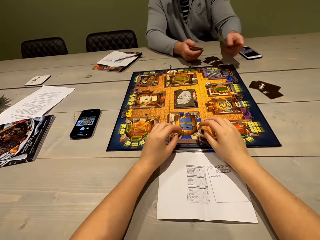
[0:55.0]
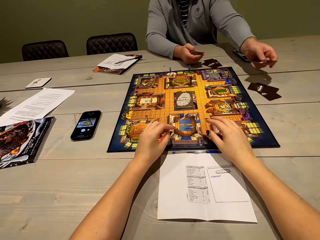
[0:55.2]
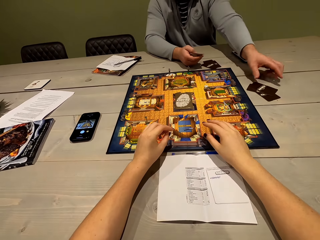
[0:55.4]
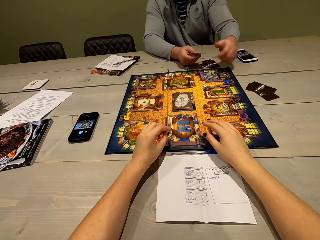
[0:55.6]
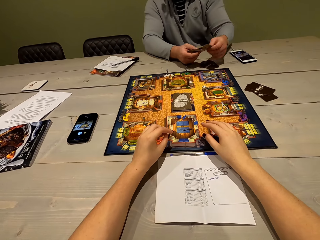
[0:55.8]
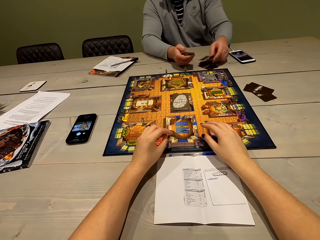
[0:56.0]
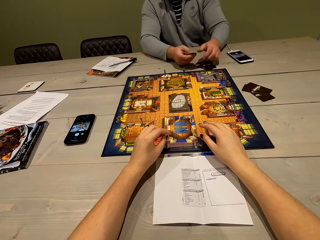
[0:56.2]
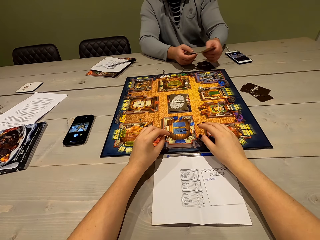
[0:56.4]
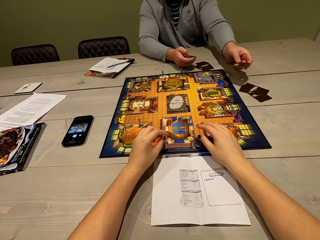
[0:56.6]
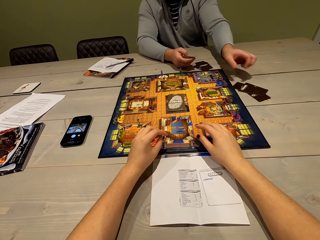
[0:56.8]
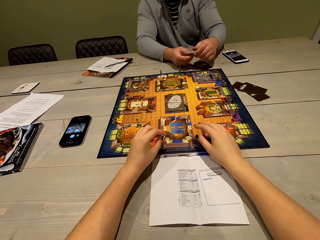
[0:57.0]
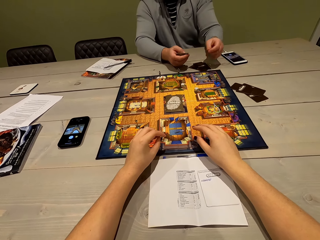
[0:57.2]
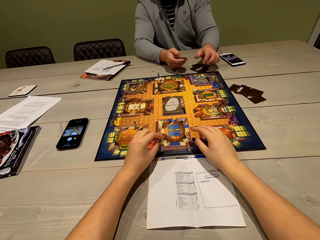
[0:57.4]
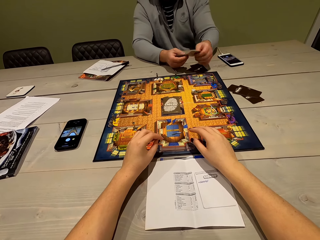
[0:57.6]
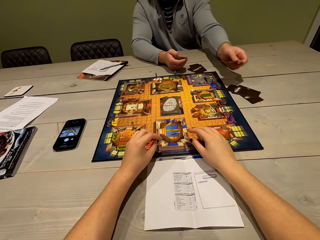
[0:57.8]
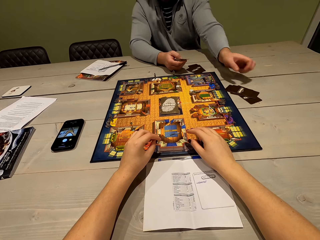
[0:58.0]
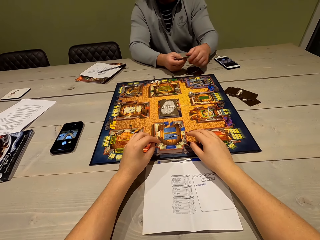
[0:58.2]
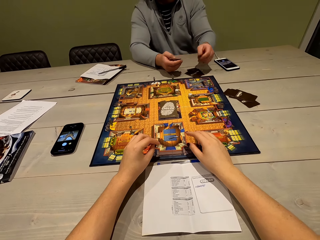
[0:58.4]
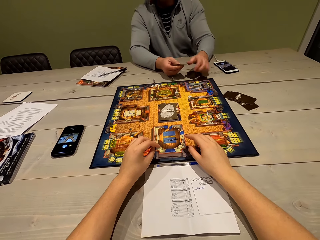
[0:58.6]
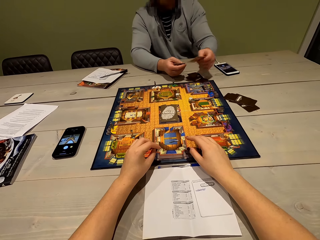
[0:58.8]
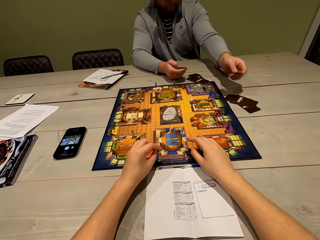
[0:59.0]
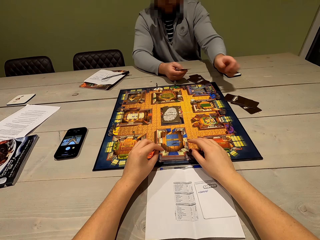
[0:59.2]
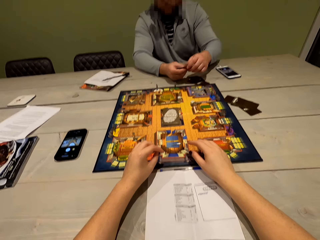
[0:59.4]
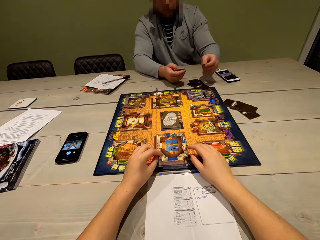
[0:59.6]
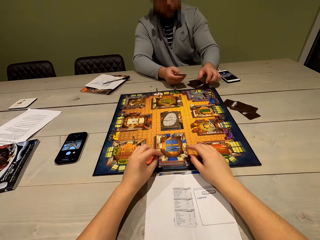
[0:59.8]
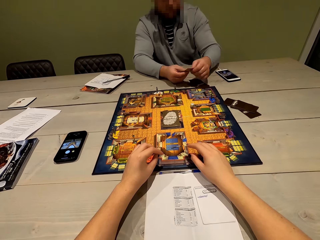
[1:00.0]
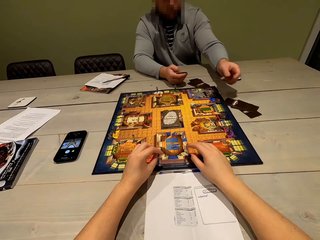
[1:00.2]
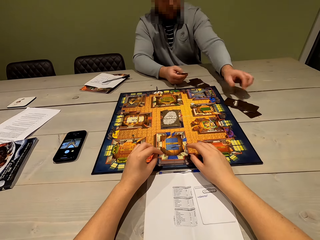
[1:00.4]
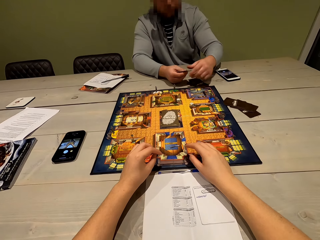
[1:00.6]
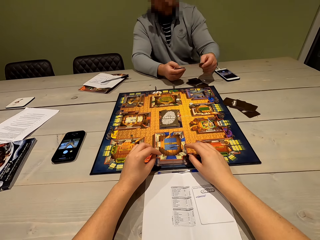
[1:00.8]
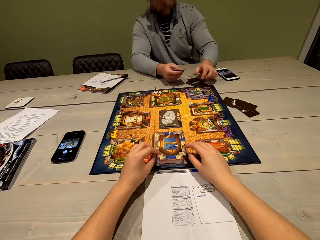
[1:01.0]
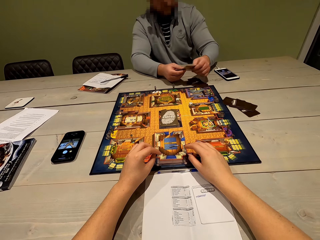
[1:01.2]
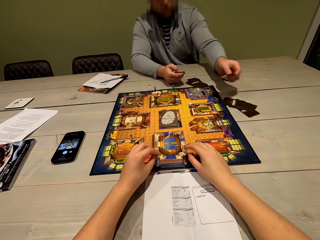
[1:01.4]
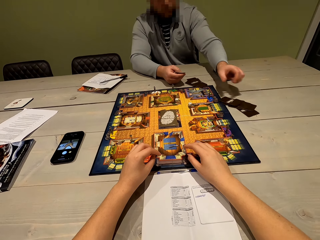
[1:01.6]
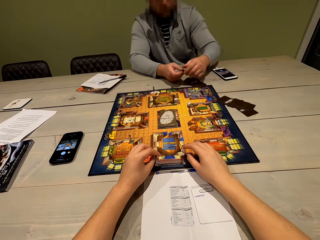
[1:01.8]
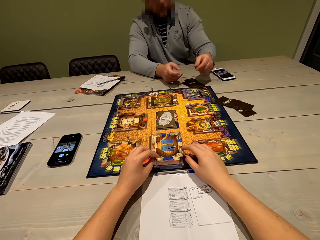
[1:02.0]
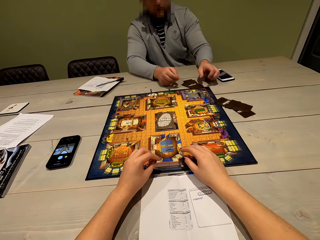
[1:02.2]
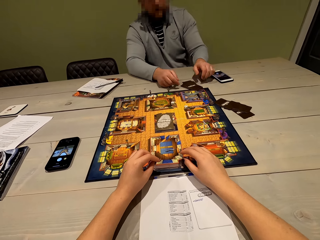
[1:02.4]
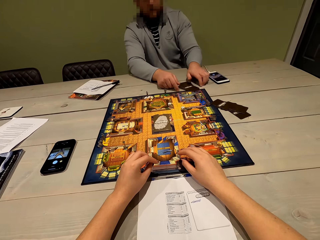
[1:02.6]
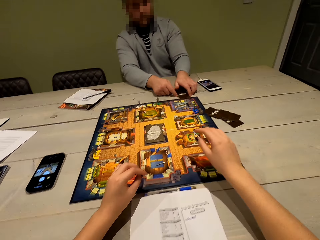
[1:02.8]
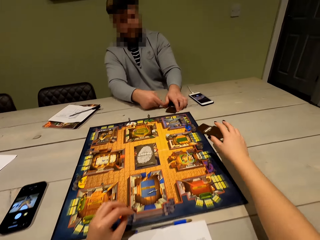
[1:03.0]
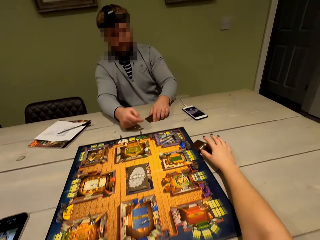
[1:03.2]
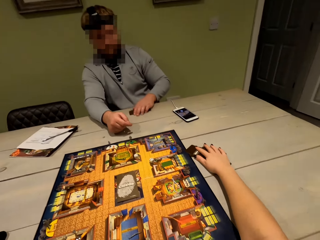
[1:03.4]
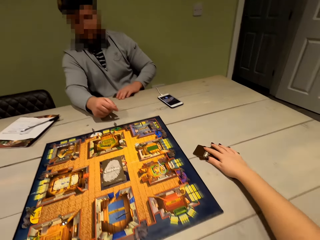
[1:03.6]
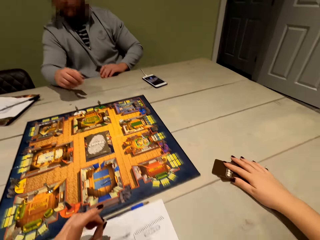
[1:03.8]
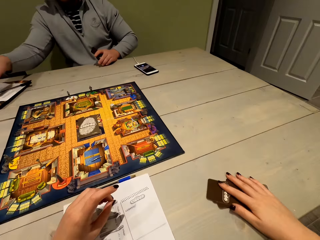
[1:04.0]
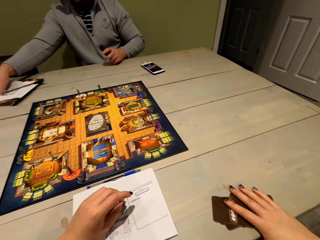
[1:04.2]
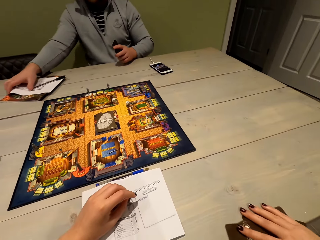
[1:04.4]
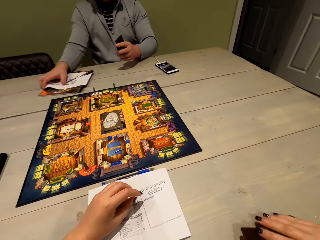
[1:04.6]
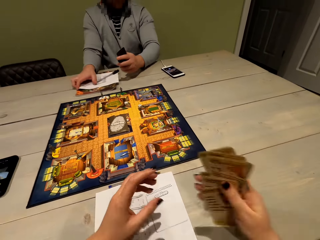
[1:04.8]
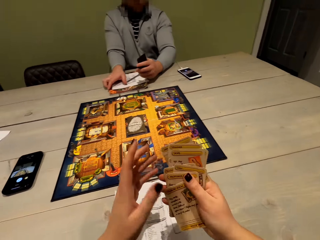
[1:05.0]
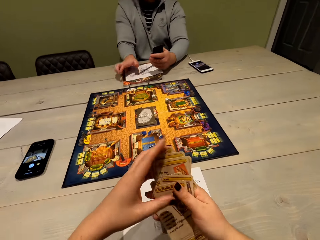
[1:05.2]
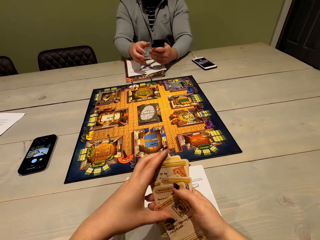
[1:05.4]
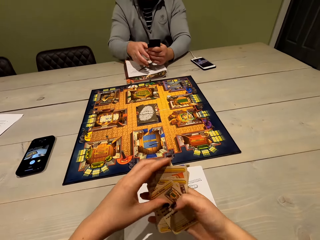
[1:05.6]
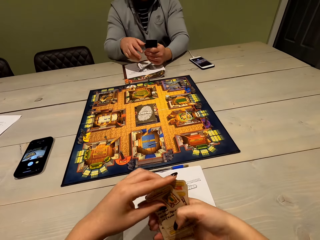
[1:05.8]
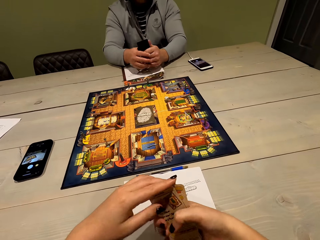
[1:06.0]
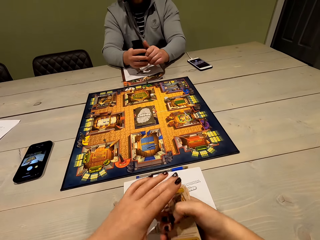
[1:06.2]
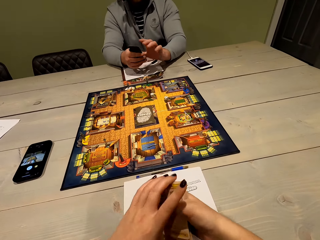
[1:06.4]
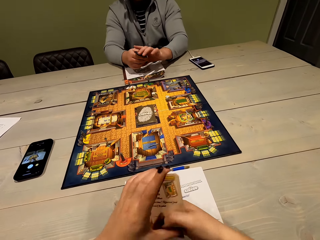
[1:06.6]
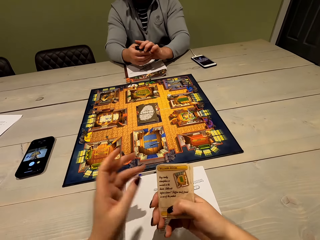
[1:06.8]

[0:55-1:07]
The camera wearer picks up the cards. A person picks up the cards and moves the paper.

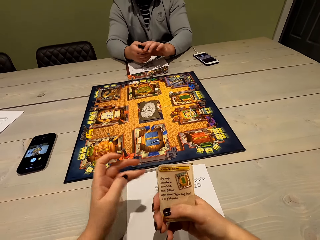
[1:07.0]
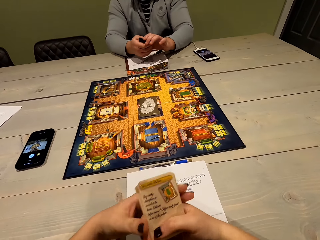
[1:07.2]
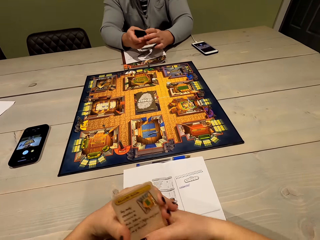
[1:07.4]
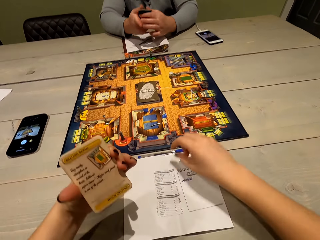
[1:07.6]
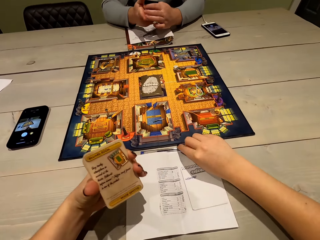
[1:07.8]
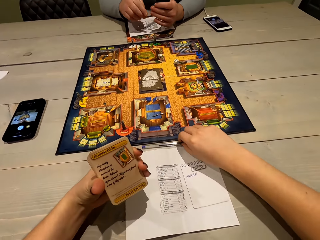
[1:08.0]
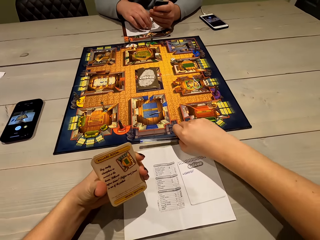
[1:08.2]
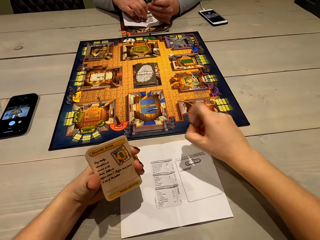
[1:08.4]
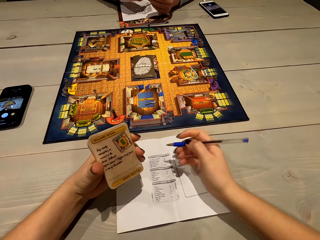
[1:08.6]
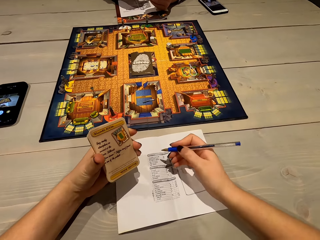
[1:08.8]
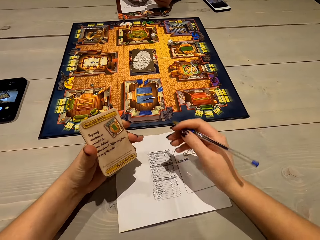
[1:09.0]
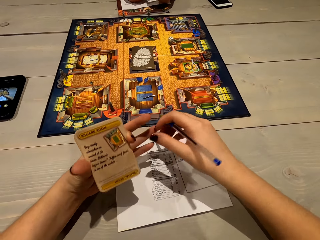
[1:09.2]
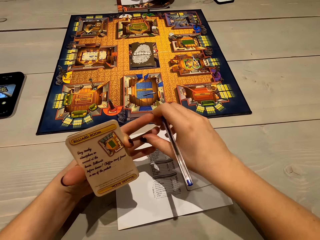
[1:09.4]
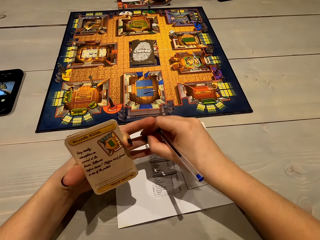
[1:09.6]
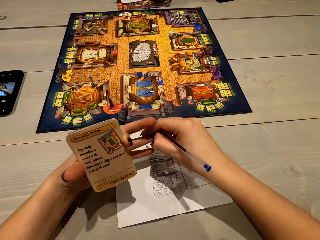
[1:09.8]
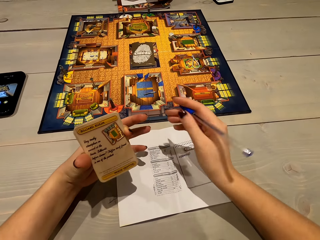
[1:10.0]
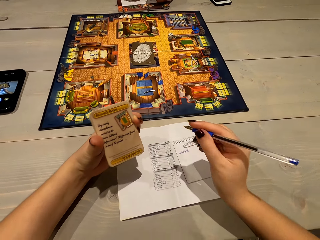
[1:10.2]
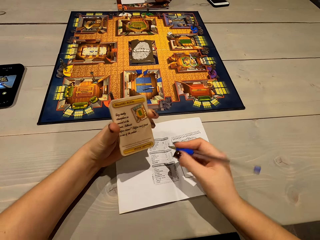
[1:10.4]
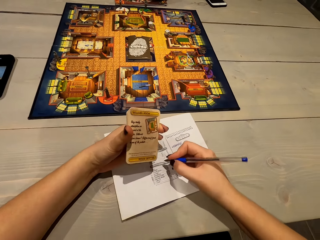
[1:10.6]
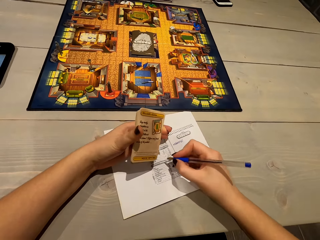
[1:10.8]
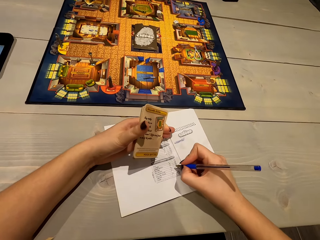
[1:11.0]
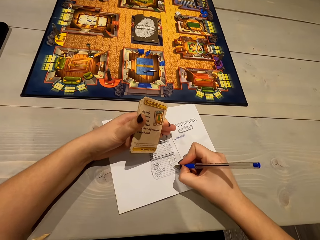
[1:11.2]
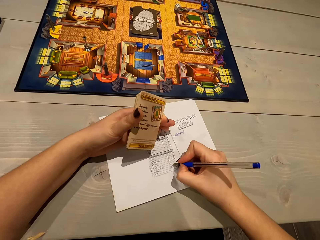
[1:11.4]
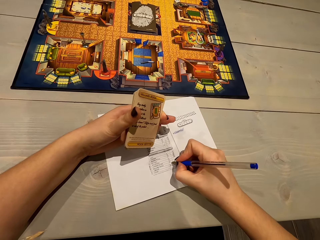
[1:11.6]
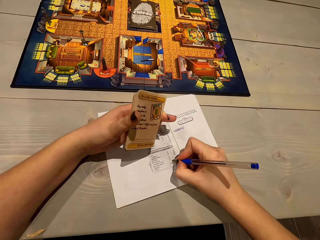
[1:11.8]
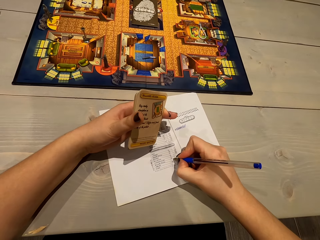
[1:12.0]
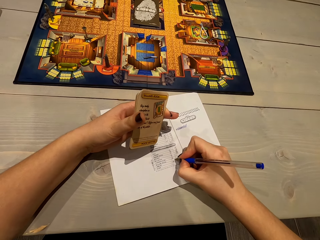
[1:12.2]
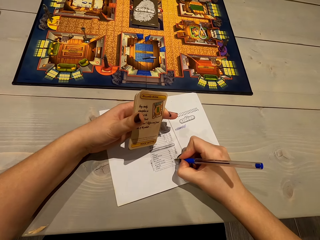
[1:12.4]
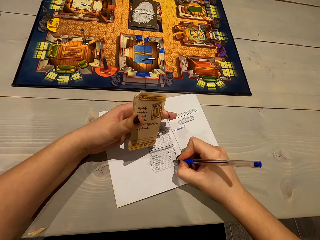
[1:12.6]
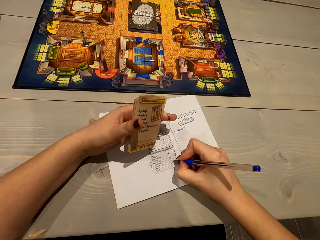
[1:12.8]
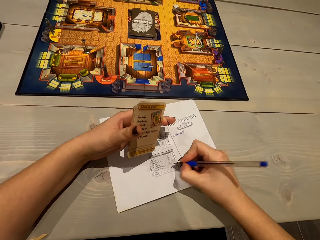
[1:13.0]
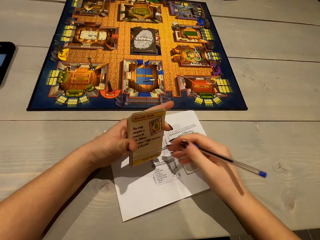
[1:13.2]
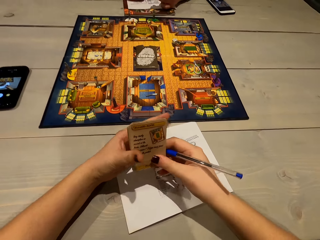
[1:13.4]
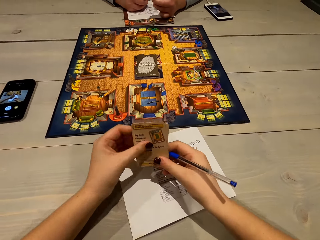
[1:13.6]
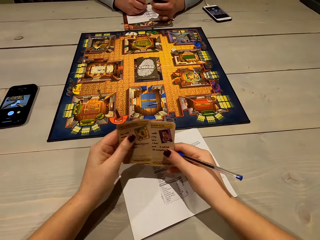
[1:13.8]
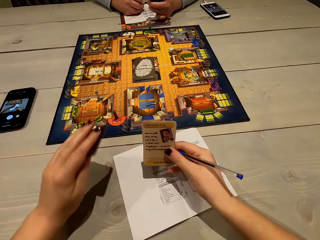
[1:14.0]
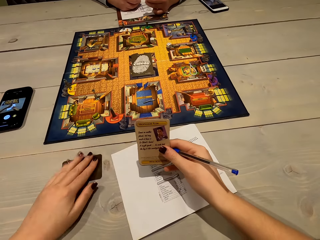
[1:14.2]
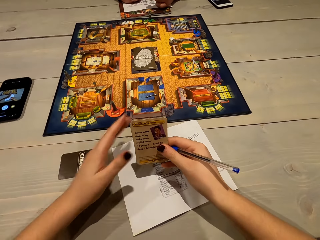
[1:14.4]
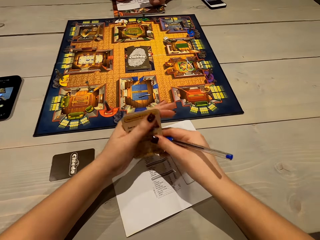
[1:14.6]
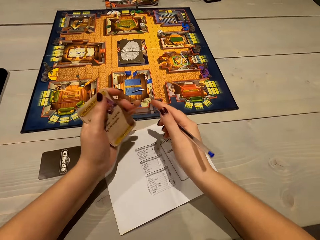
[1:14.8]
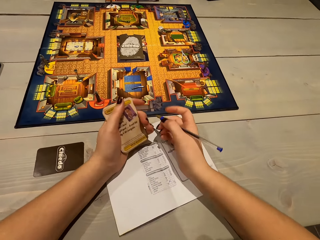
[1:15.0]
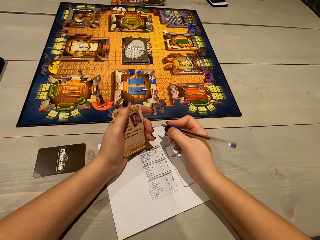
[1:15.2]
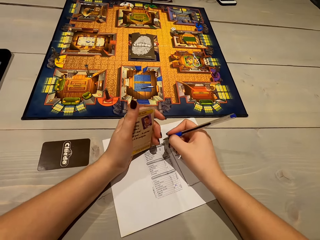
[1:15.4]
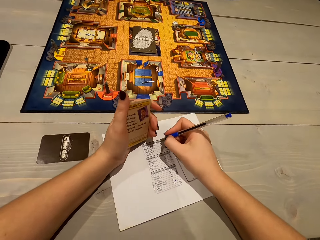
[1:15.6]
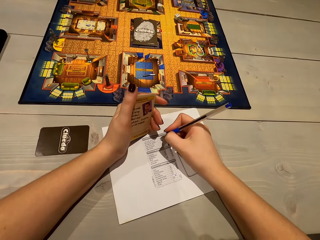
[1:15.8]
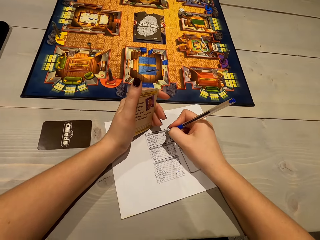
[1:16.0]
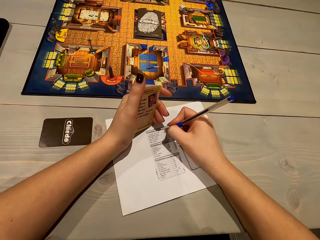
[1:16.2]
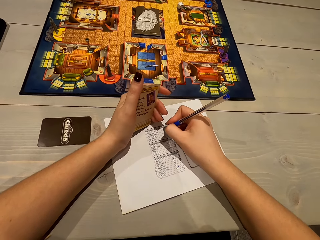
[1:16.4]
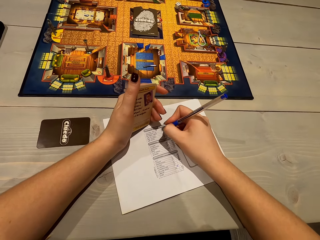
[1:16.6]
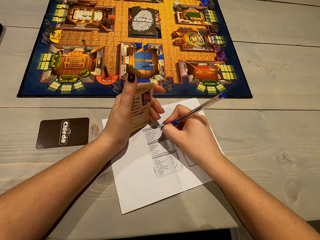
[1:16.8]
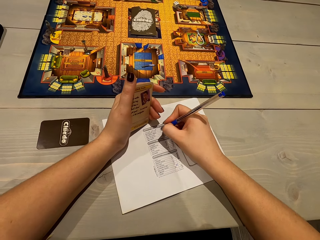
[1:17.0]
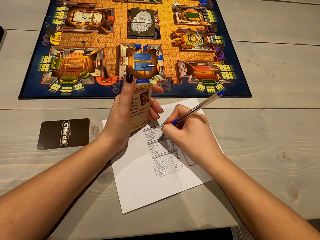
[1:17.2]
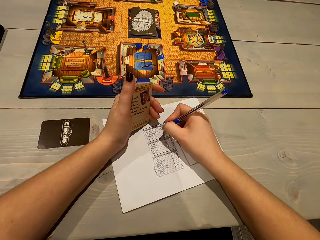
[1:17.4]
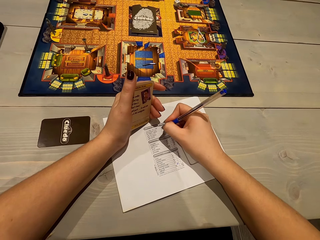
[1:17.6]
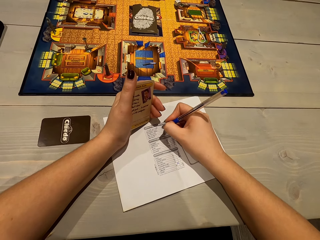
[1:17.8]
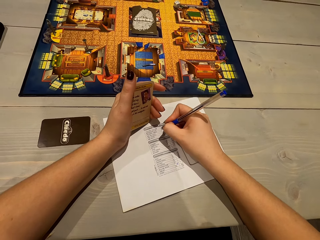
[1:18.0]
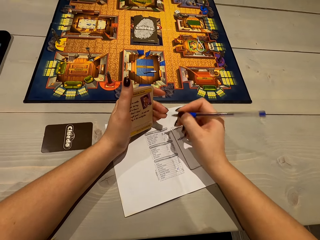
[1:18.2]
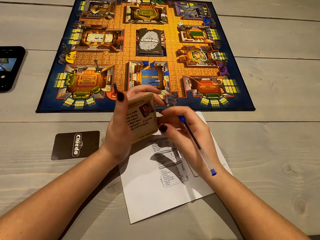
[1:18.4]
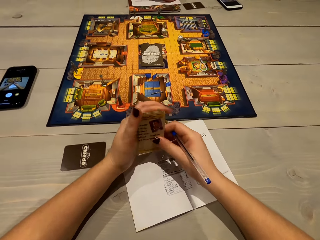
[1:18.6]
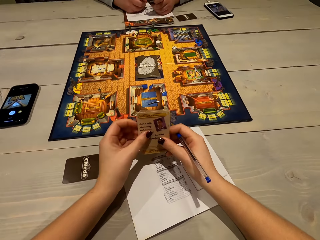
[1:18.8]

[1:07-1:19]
The camera wearer puts the cards on the left hand and picks up the pen. A man picks the pen. The camera wearer rubs a finger and writes on the paper. The man writes on the paper. The camera wearer puts the card on the table and writes on the paper.
